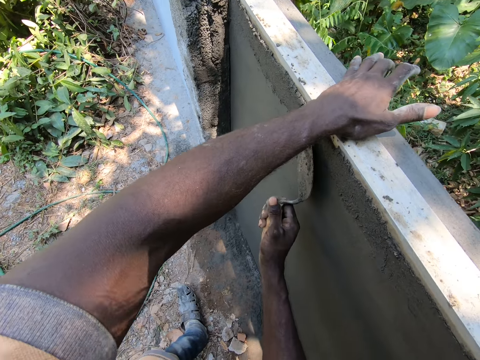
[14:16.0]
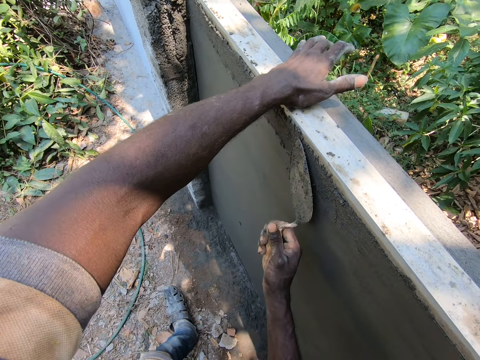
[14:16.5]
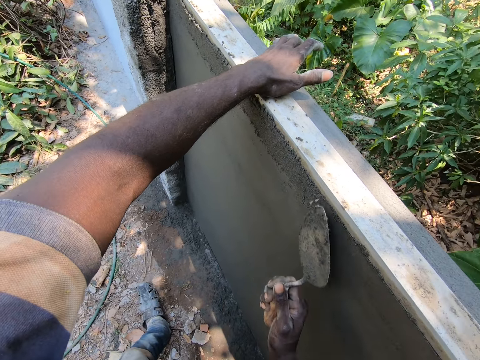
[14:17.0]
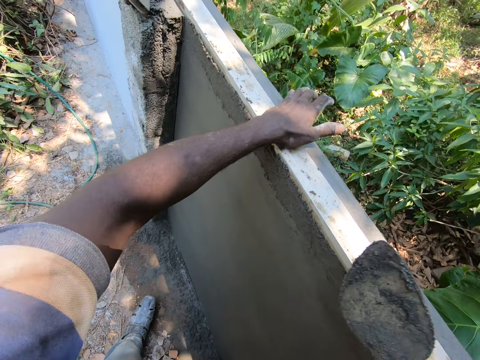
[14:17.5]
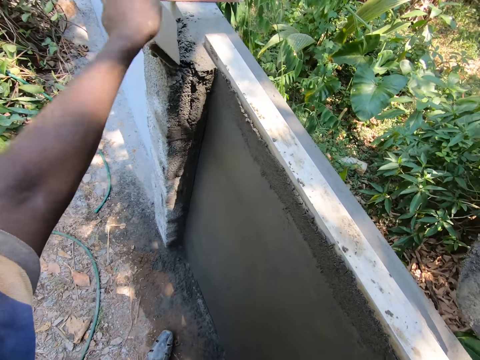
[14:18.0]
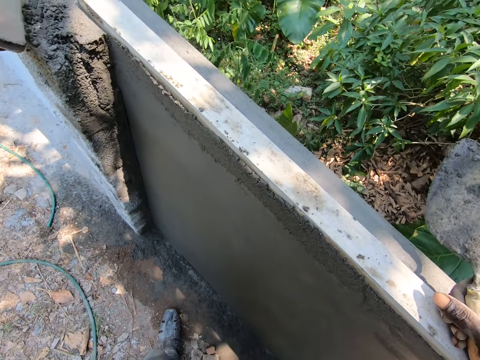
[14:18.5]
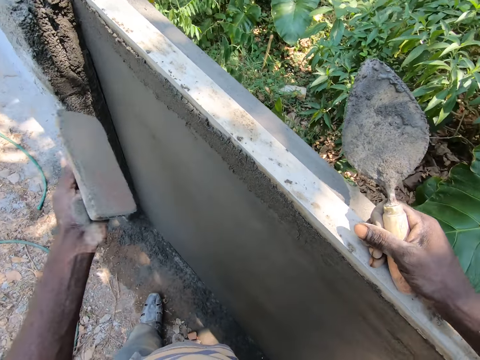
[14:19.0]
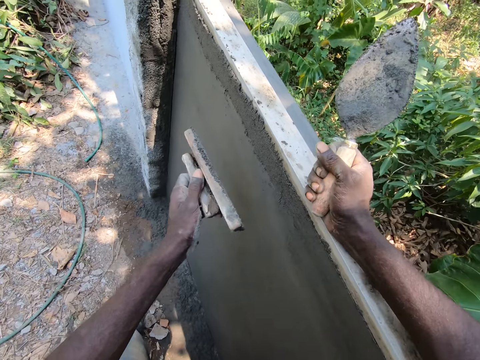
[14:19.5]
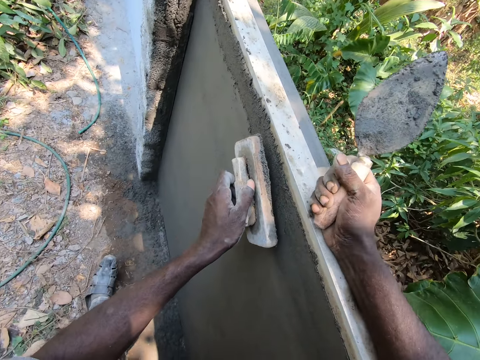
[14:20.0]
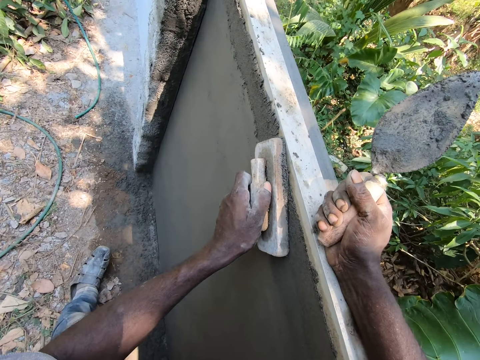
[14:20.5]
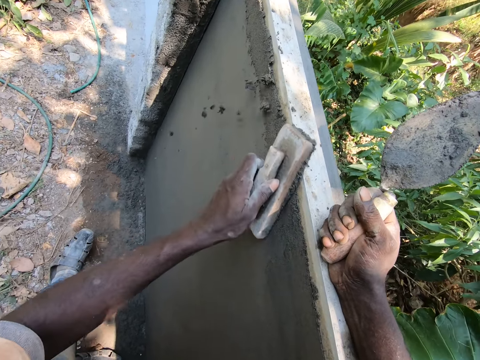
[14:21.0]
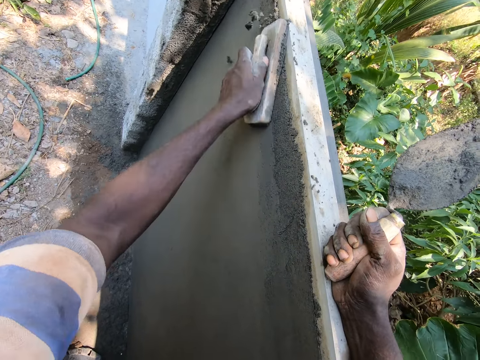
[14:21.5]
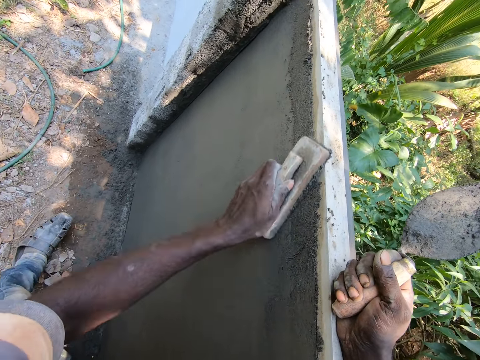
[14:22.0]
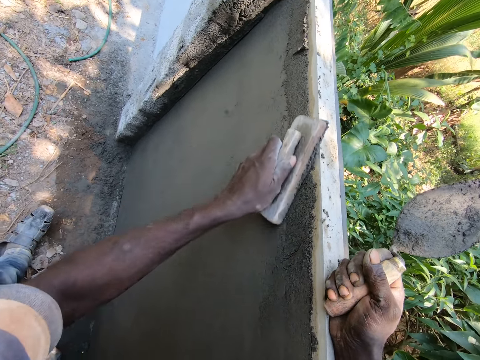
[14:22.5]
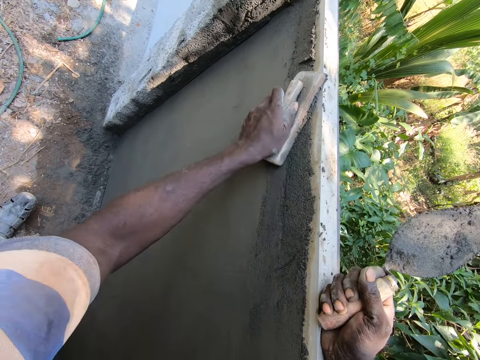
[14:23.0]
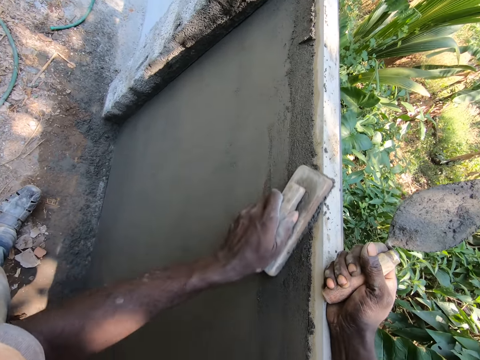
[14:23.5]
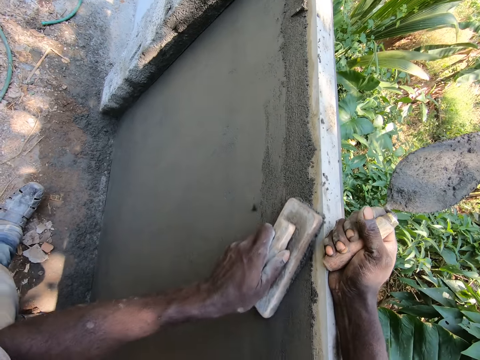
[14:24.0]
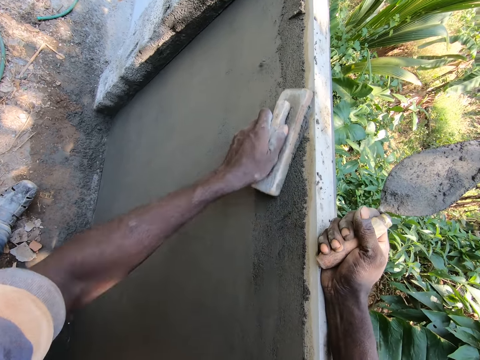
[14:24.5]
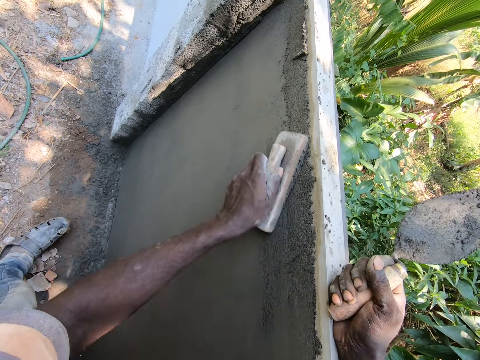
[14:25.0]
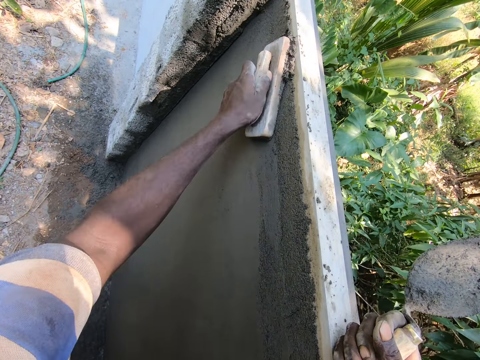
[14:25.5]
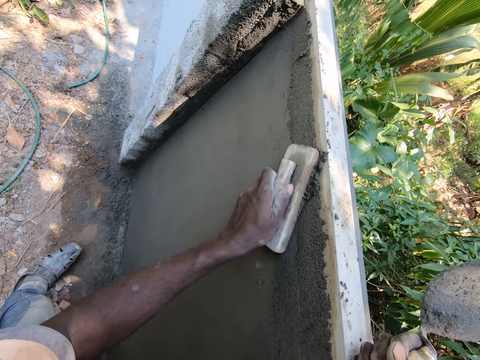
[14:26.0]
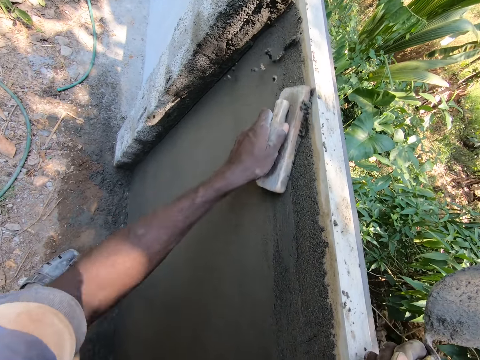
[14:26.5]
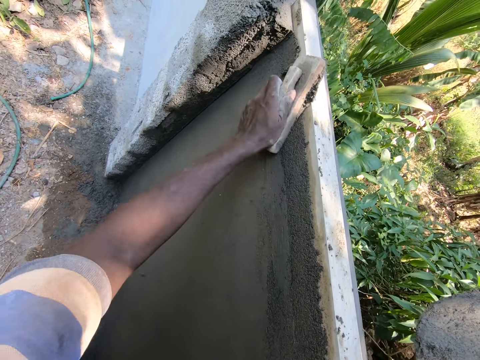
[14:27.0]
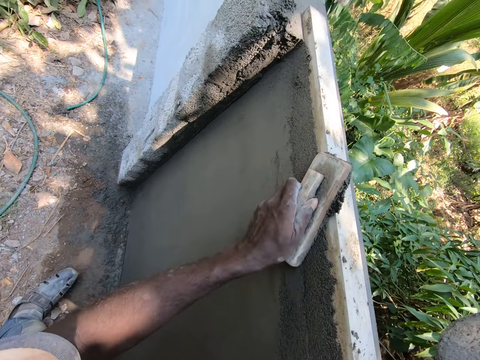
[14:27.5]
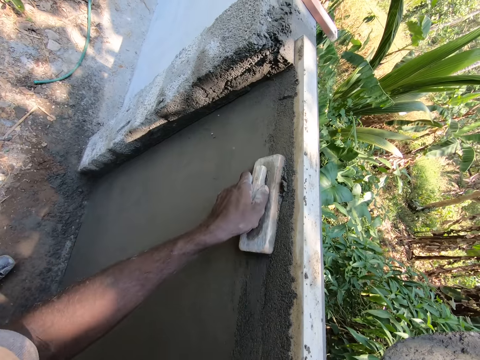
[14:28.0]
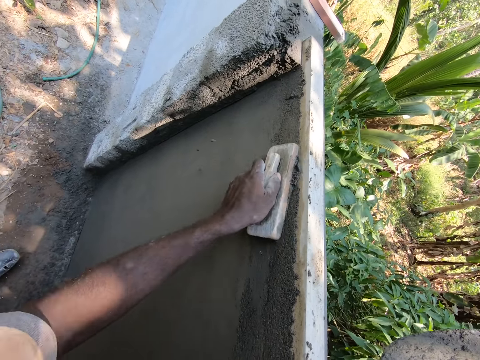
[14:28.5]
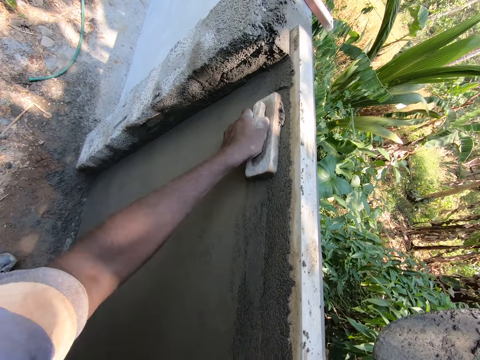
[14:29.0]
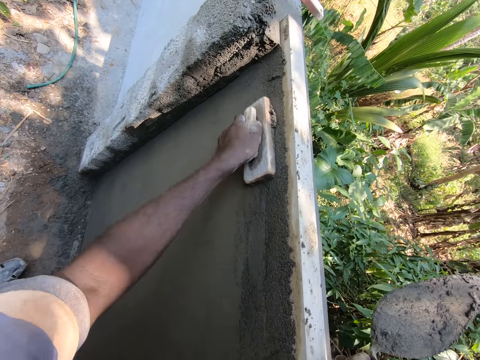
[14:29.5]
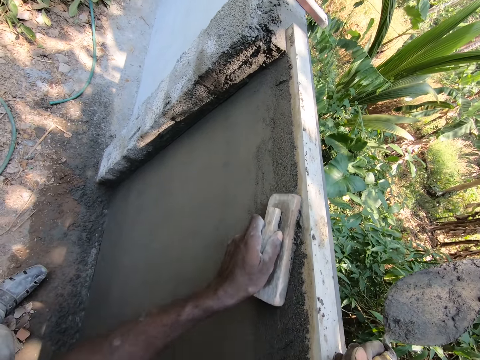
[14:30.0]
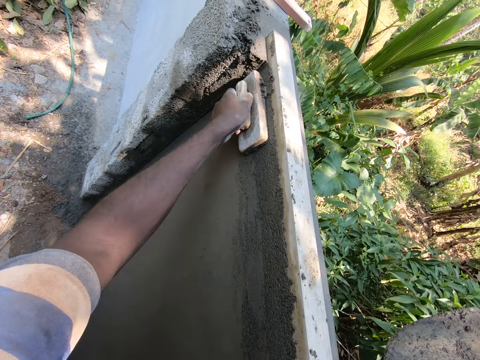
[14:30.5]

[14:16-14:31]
The camera wearer picks up the trowel wood with his left hand. He rubs the wall with the trowel wood with his left hand.

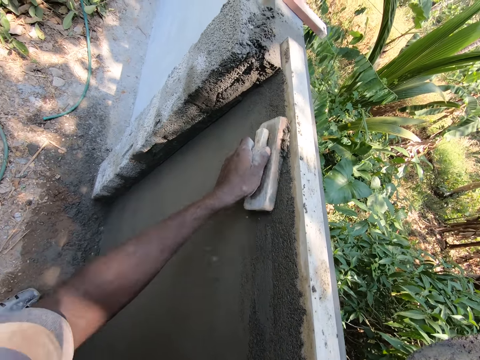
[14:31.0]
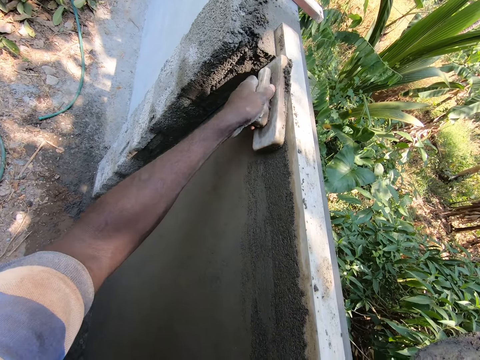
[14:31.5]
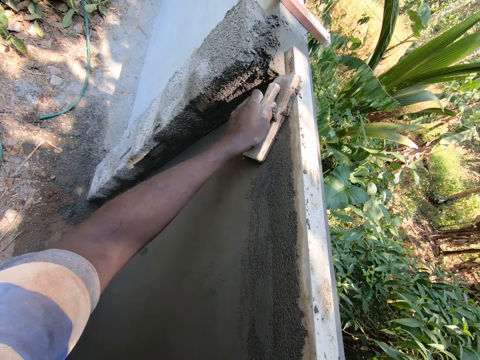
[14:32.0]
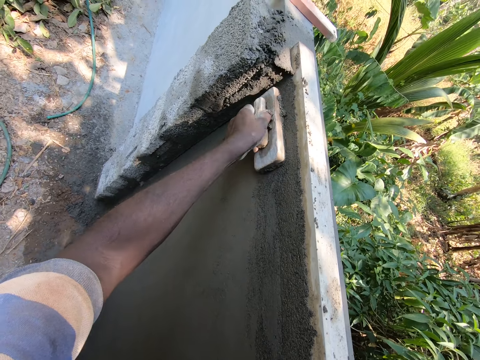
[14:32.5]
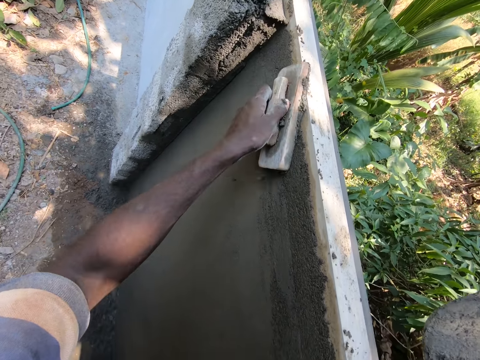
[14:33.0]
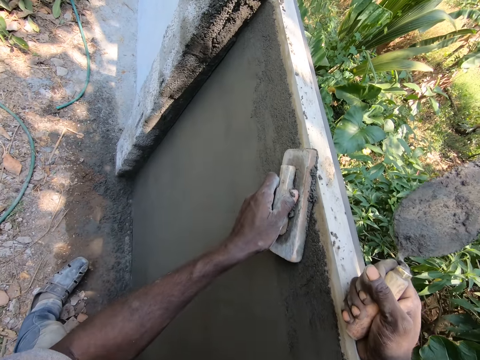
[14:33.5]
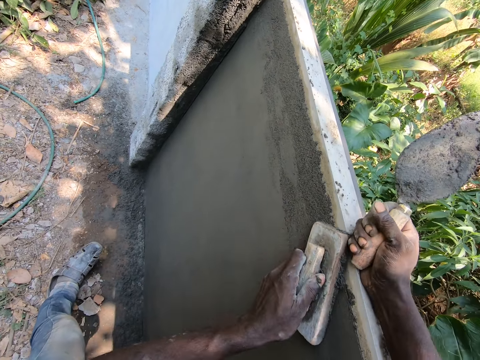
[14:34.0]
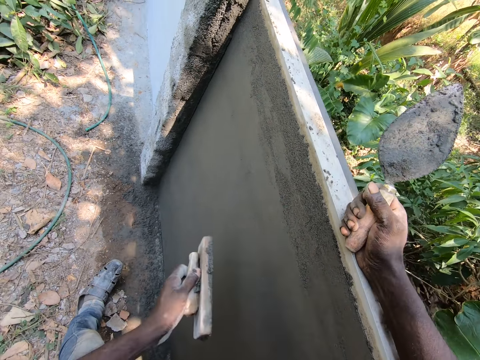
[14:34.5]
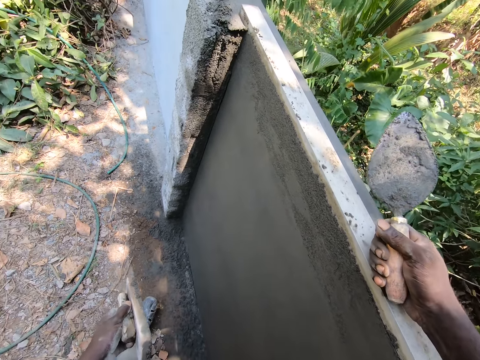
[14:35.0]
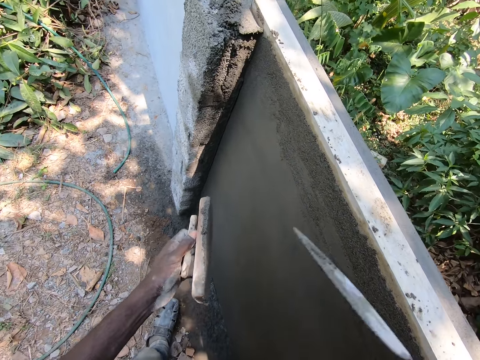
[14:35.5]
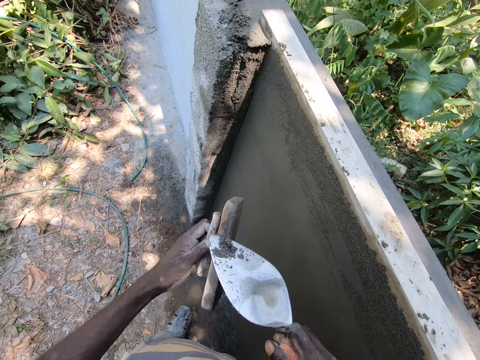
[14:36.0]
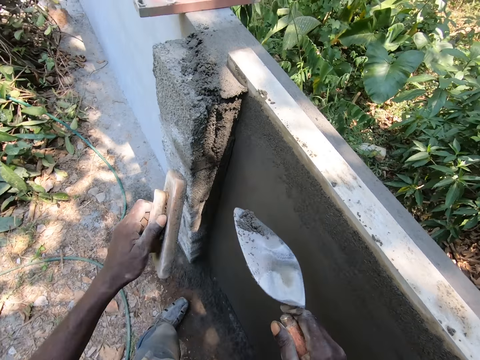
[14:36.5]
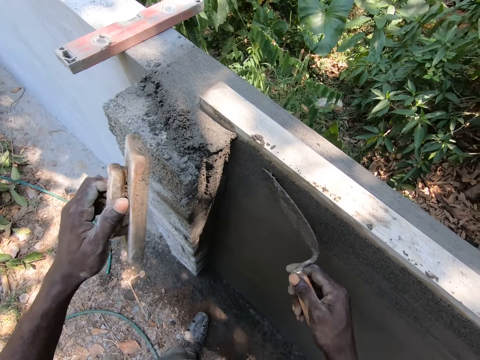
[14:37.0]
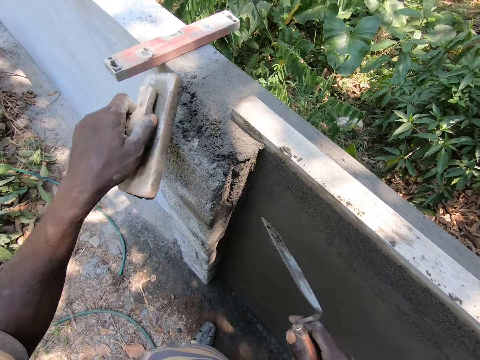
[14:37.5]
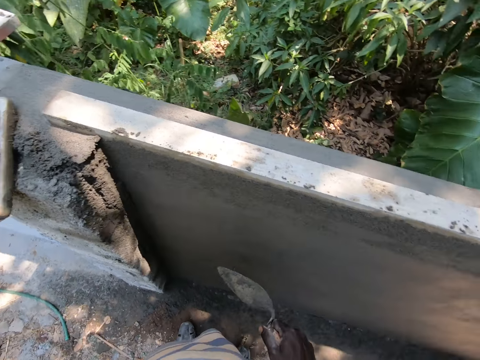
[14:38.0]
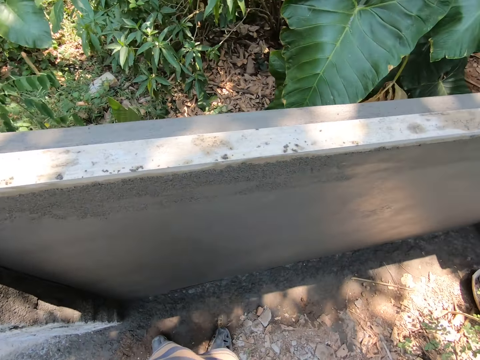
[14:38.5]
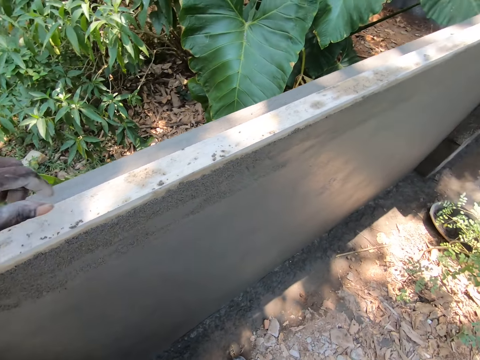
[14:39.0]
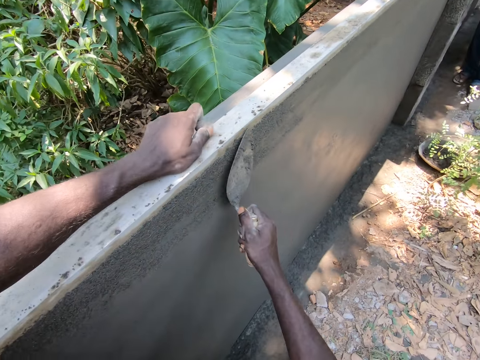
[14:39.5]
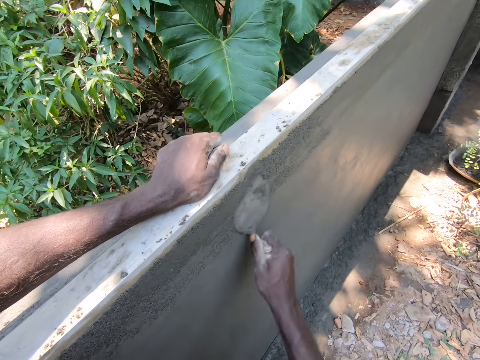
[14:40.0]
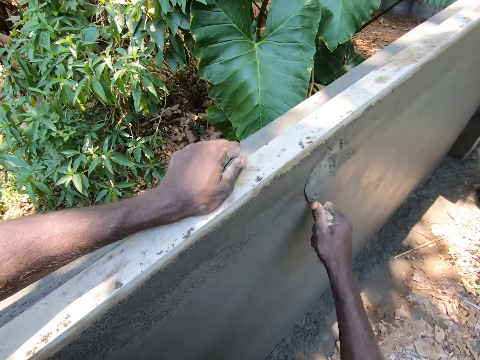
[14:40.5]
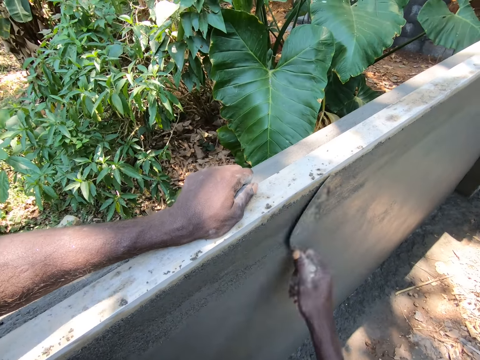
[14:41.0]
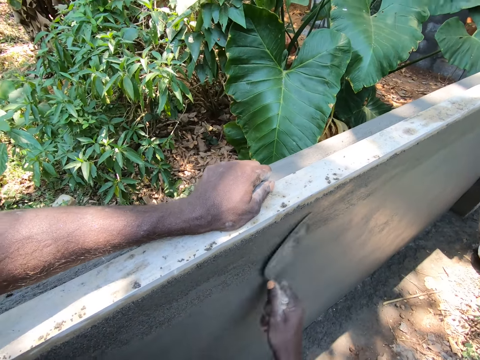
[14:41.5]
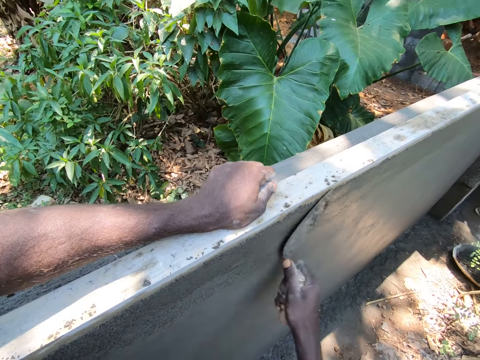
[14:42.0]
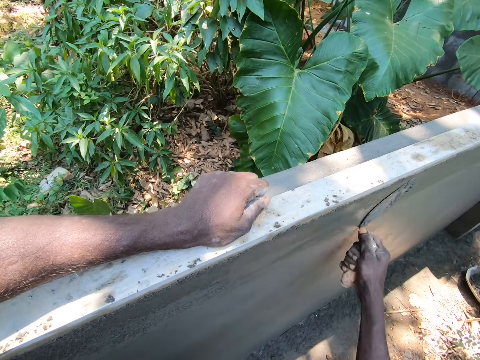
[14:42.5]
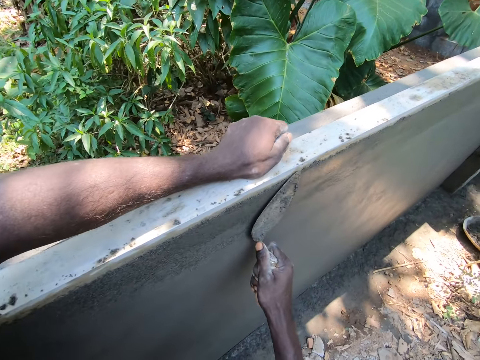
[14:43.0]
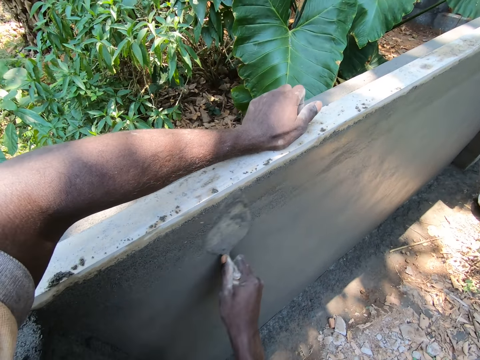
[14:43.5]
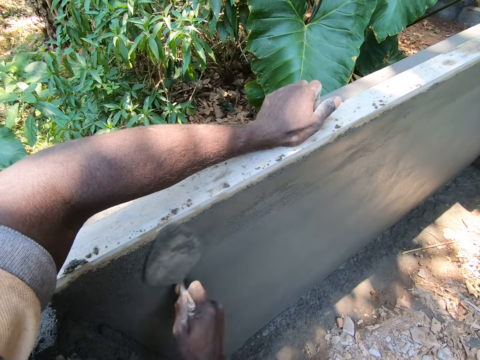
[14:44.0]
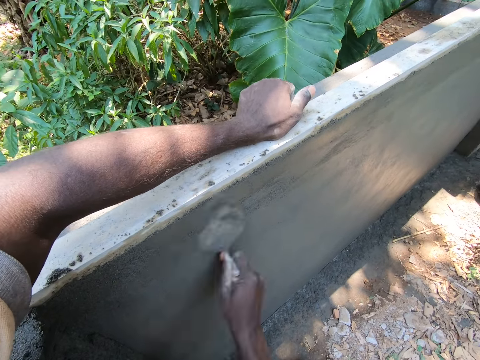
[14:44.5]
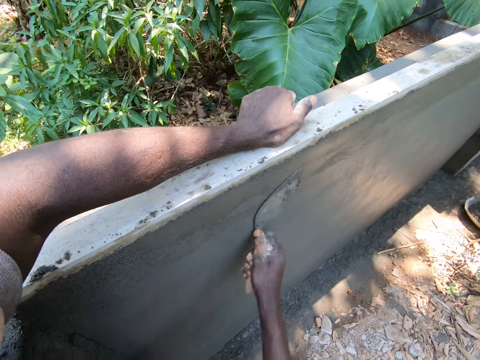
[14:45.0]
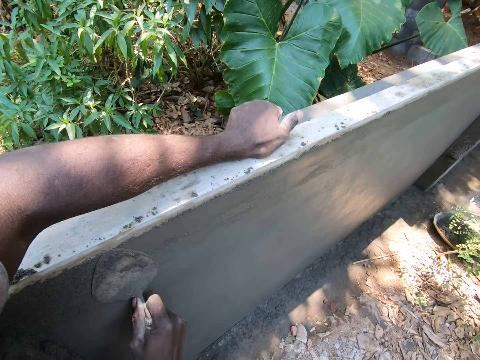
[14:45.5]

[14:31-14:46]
The camera wearer looks on the wall. He removes the plaster or mortar from the trowel wood or wooden float with the trowel with his right hand. He puts the mortar on the wall. He puts the wooden float on the wall. He puts down the trowel wood with his left hand. He turns around. He hits the trowel with his right hand. He files the wall with the trowel with his right hand.
